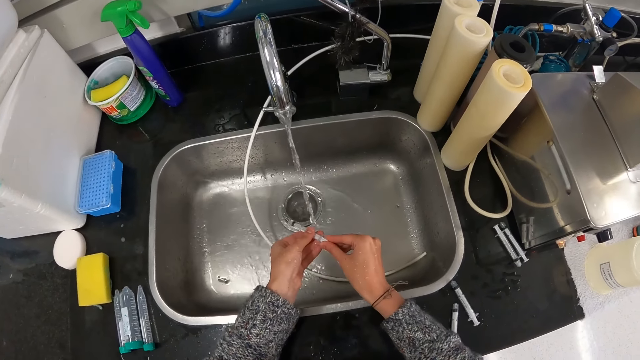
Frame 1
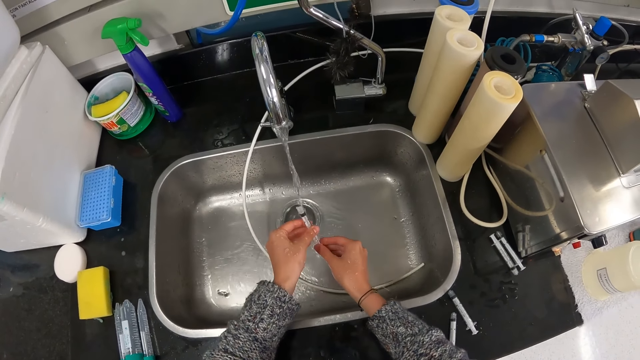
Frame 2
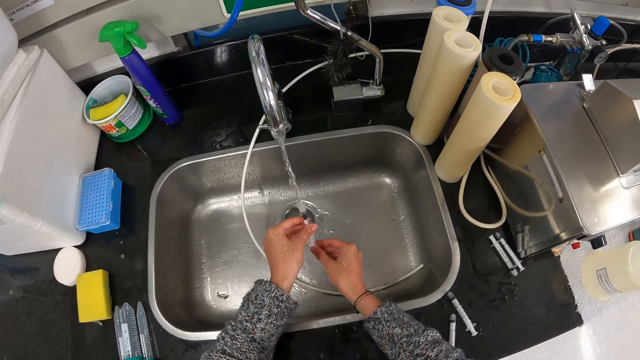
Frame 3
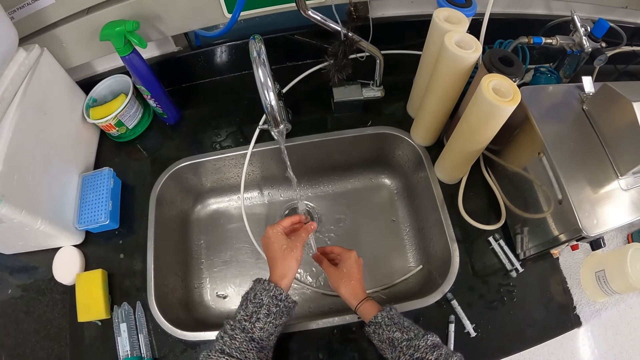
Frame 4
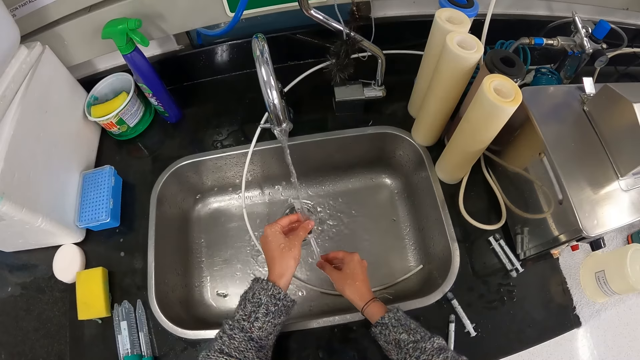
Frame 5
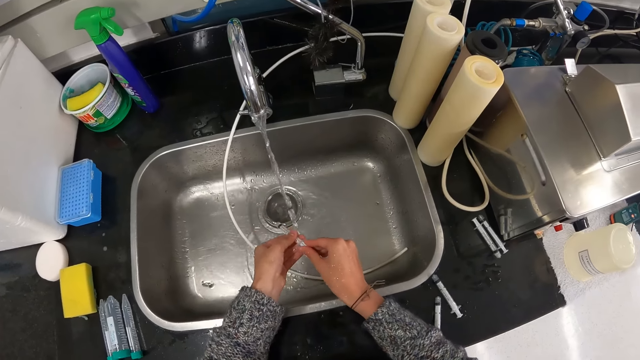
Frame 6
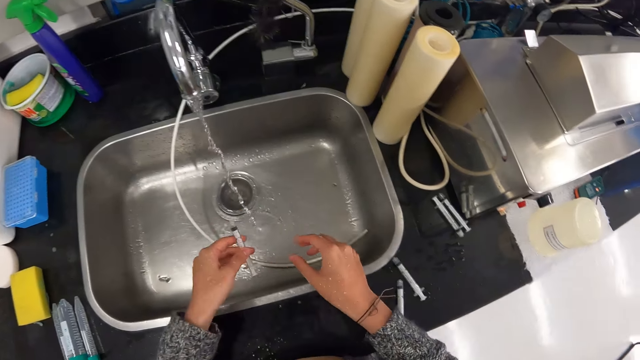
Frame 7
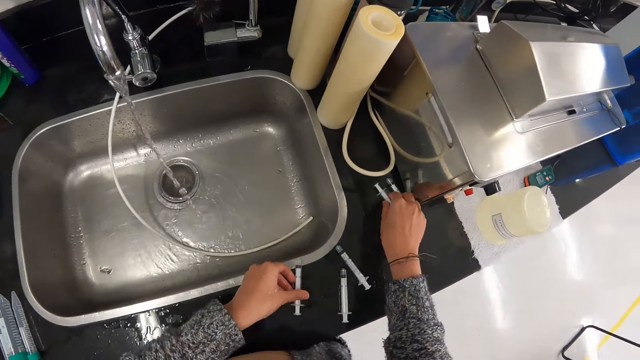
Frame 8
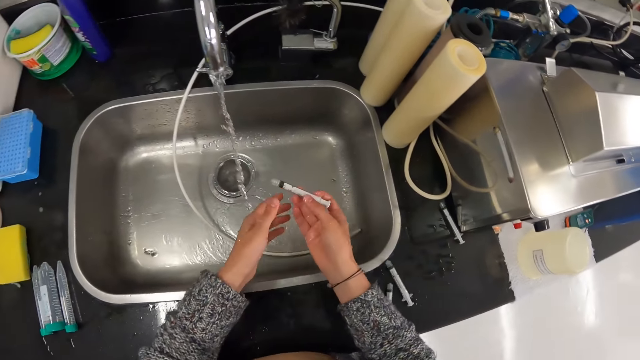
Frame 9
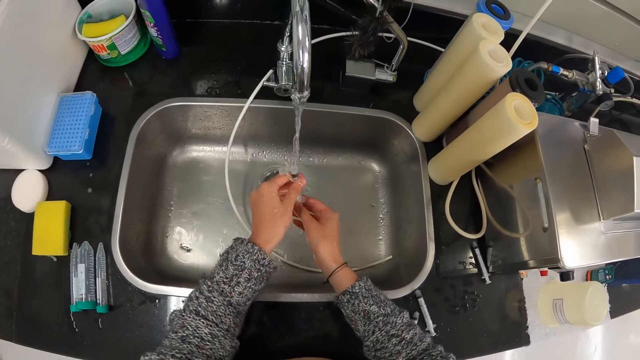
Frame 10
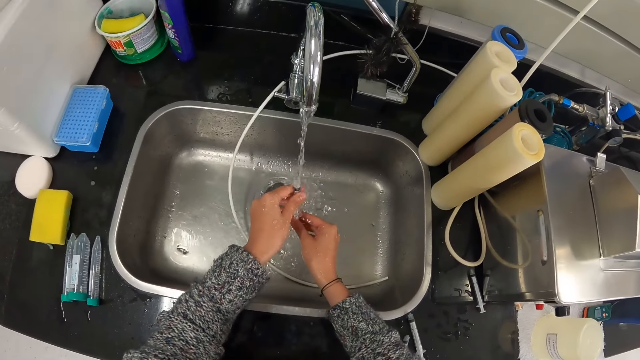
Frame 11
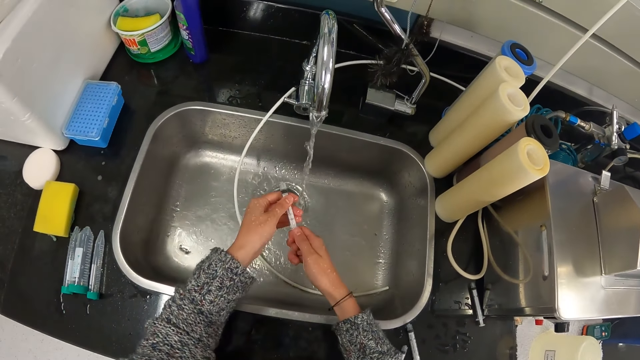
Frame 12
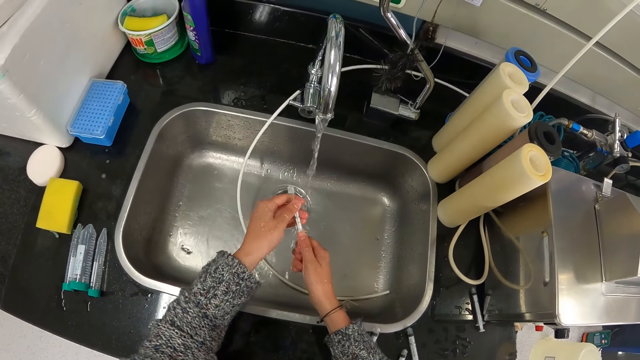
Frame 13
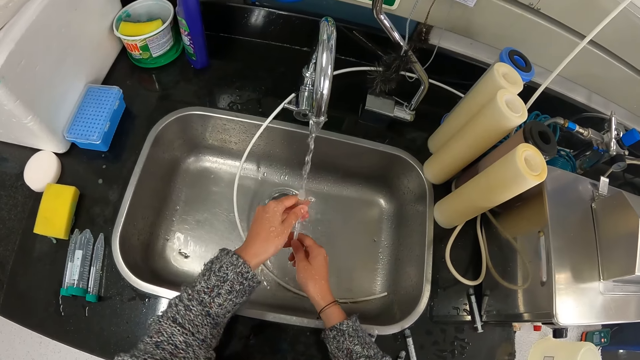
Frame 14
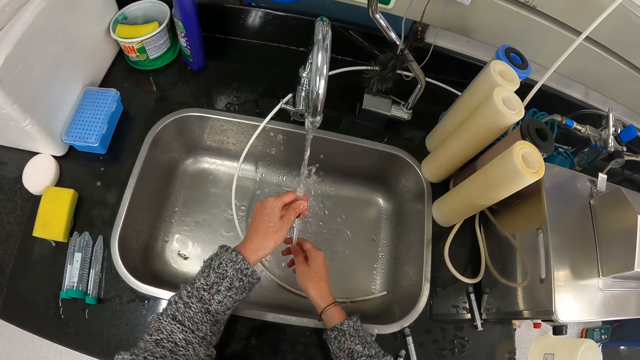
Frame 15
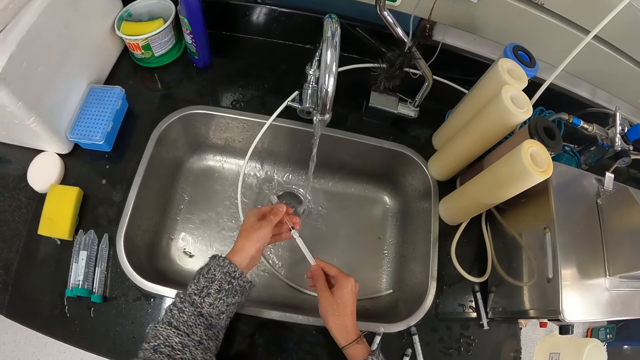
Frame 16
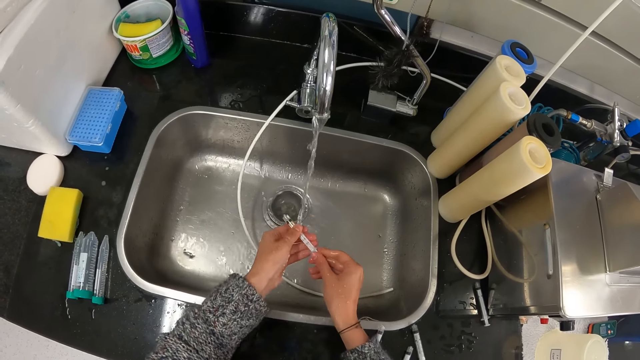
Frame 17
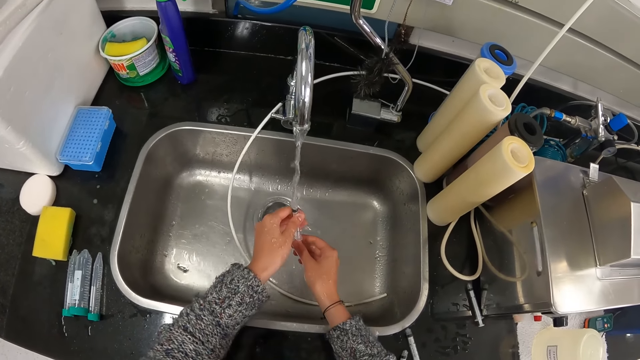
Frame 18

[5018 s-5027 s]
The camera wearer removes water from the syringe. They put water in the syringe and drain water with the syringe. They remove water from the syringe. They put the syringe around the sink. They pick up the syringe. They drain water in the syringe. They rinse the syringe. They remove water from the syringe and open the syringe. They drain water in the syringe and put water in the syringe. They remove water from the syringe.

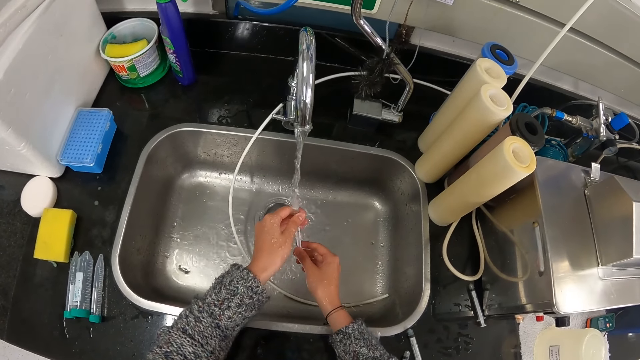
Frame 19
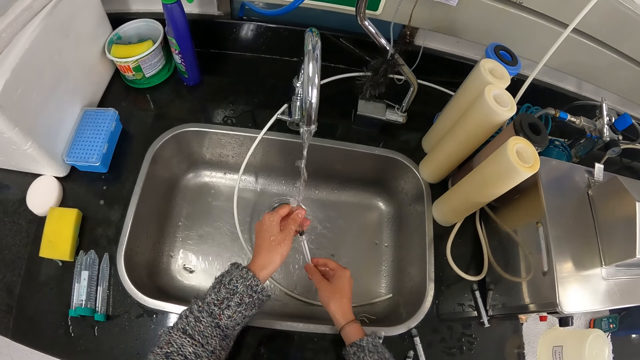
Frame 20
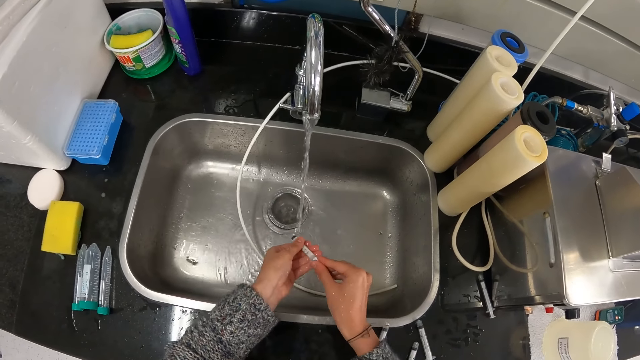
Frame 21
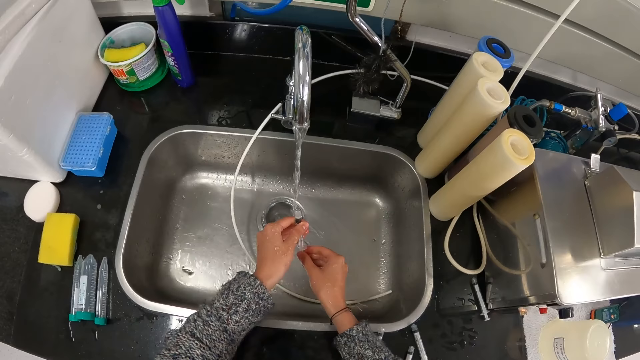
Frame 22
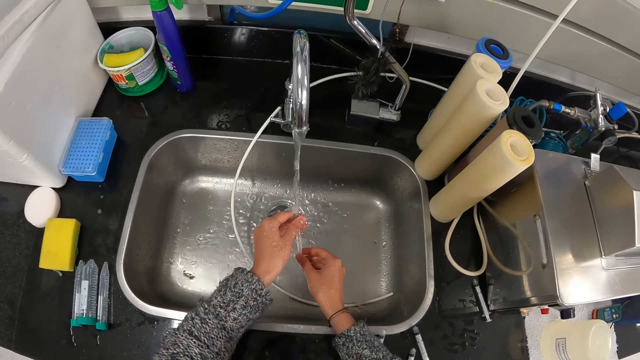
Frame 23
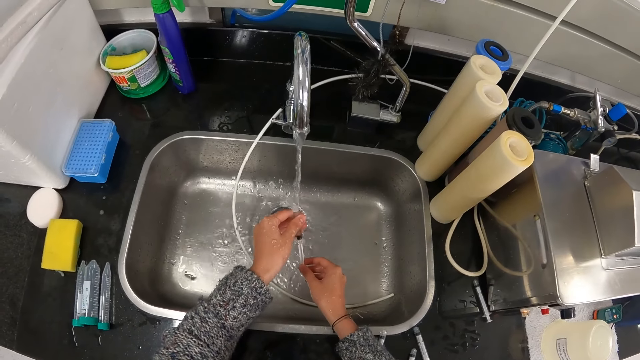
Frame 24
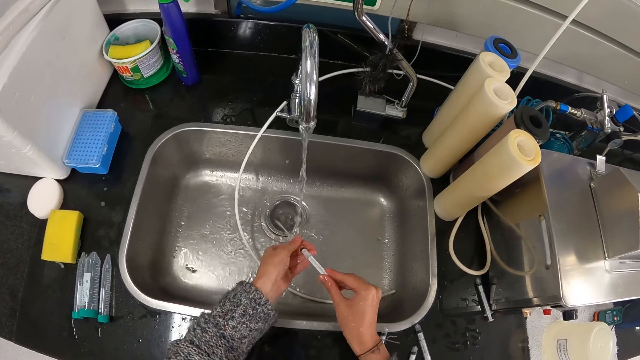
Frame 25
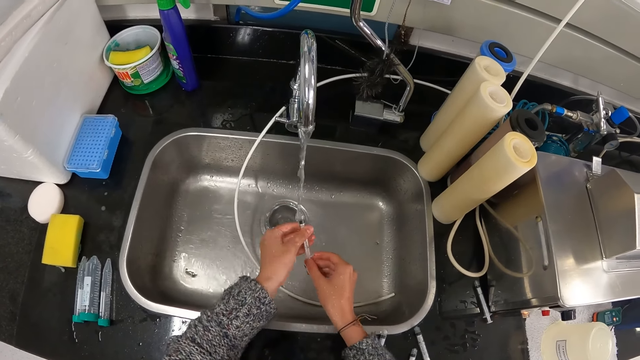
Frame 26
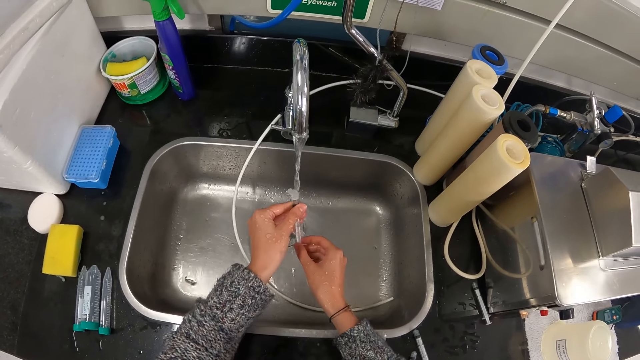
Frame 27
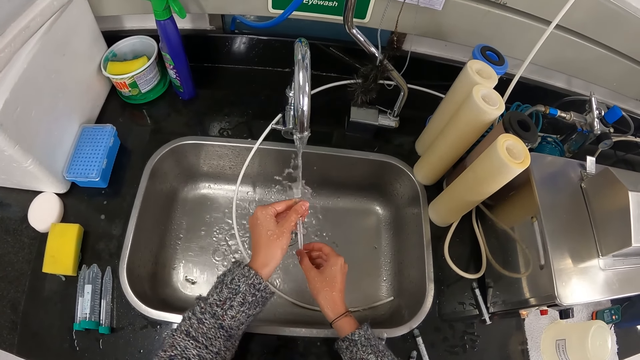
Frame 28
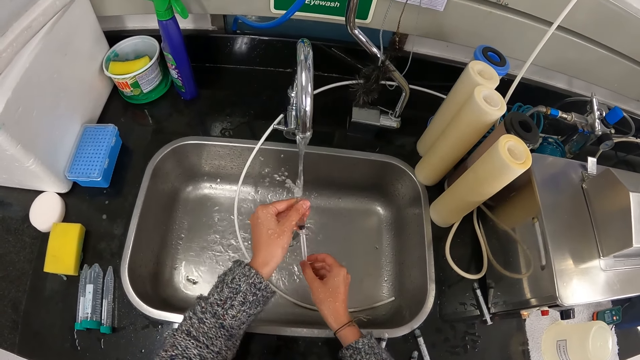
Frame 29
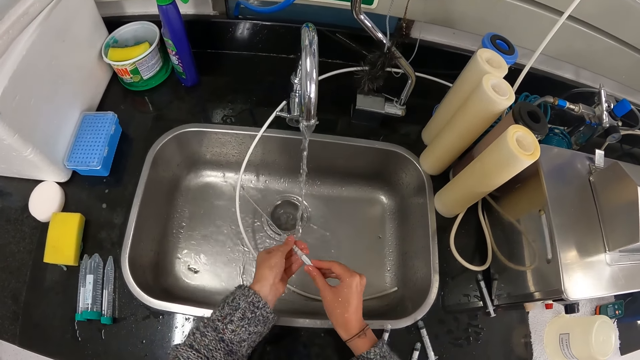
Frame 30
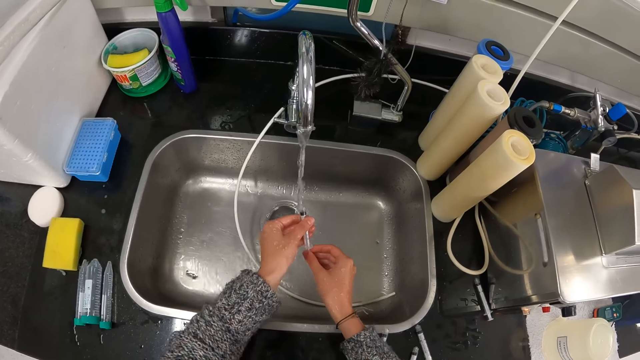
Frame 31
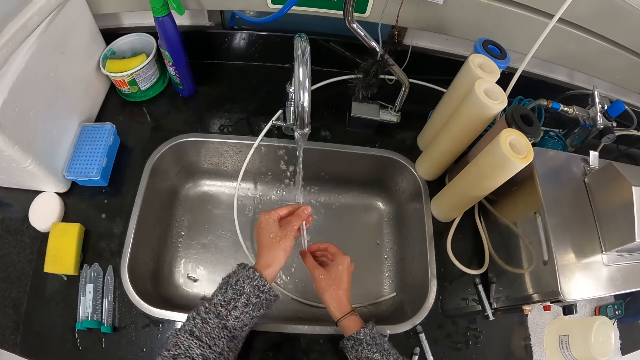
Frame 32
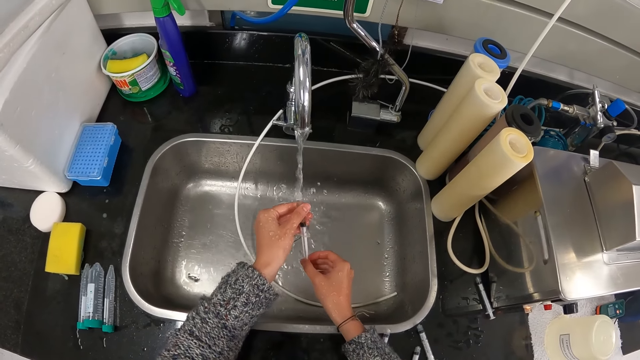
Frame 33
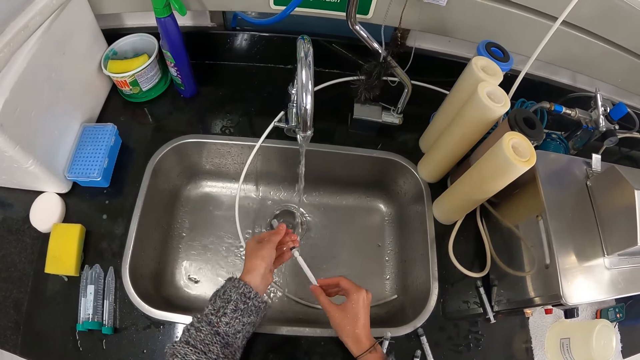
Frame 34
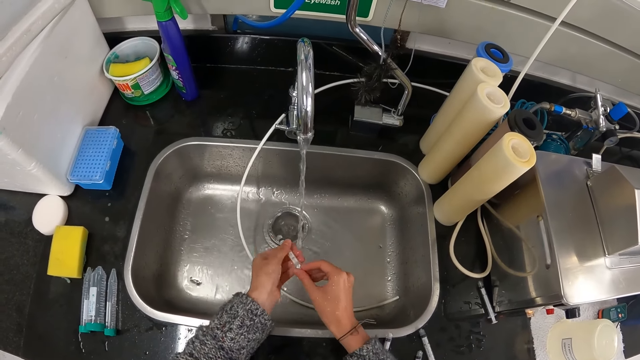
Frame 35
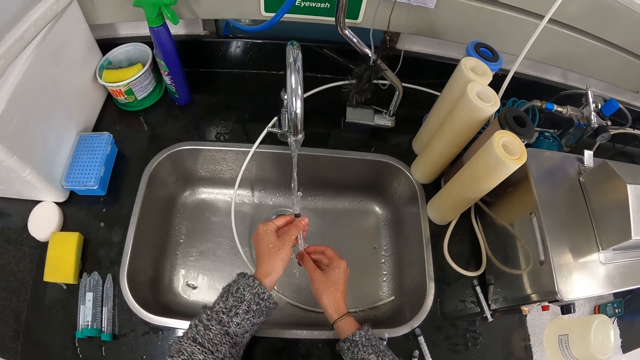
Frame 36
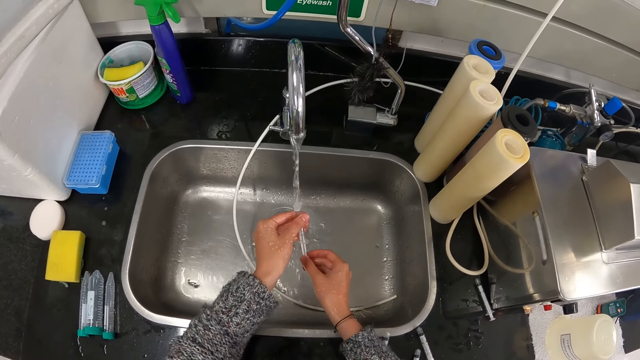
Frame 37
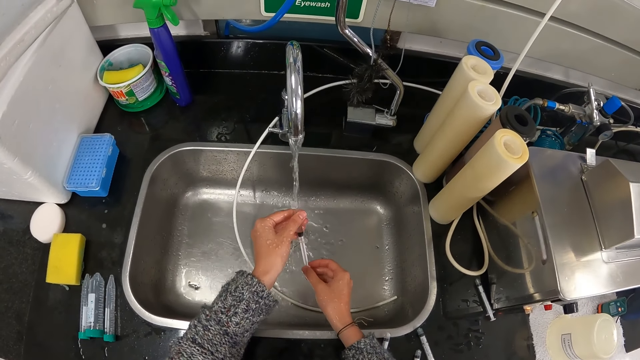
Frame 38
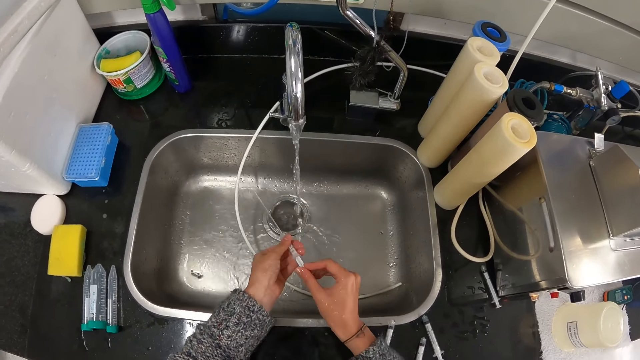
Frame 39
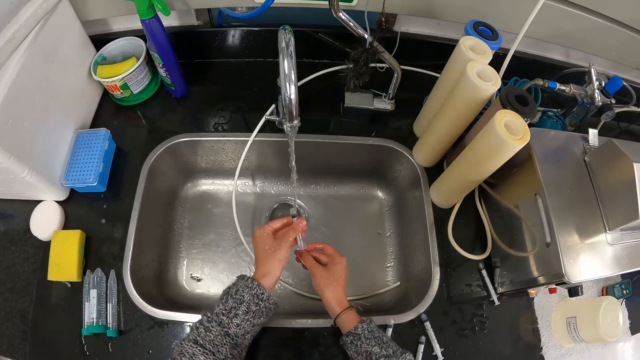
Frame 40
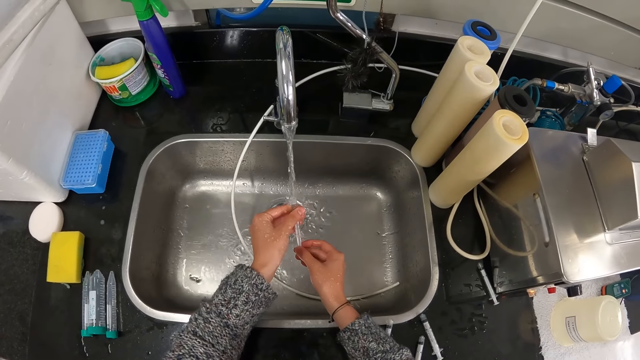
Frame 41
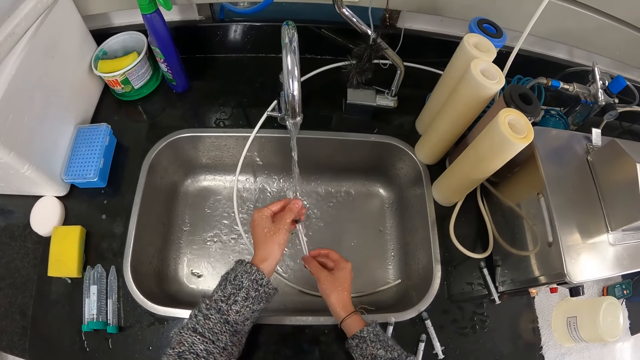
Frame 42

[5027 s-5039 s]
The camera wearer puts water in the syringe and drains water in the syringe. They remove water from the syringe. They put water in the syringe and drain water in the syringe. They remove water from the syringe. They drain water in the syringe and put water in the syringe. They remove water from the syringe. They drain water in the syringe and put water in the syringe. They remove water from the syringe. They put water in the syringe and drain water in the syringe. They remove water from the syringe. They put water in the syringe and drain water in the syringe.
